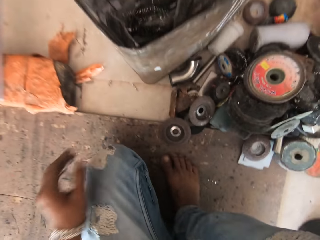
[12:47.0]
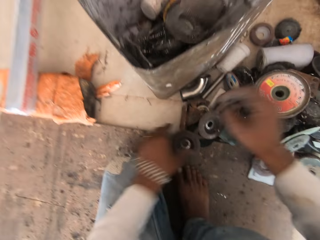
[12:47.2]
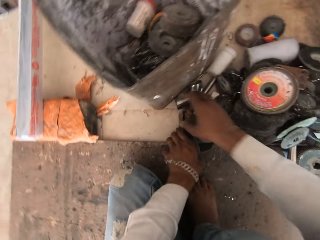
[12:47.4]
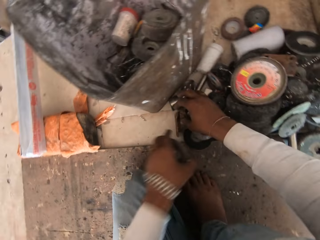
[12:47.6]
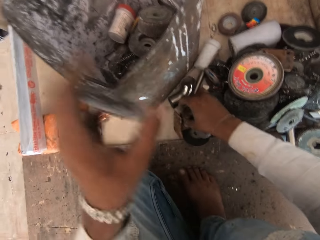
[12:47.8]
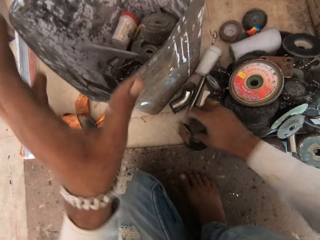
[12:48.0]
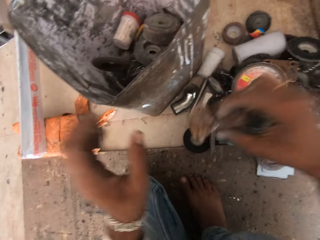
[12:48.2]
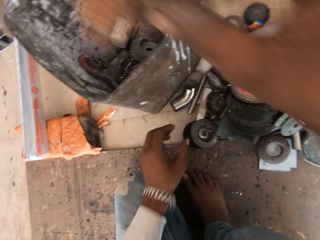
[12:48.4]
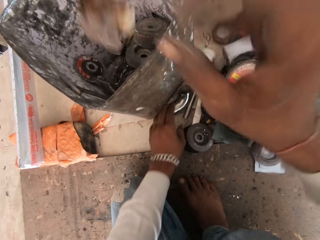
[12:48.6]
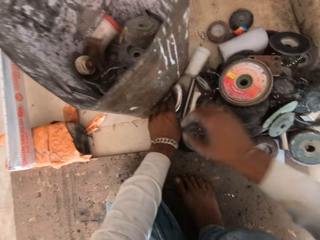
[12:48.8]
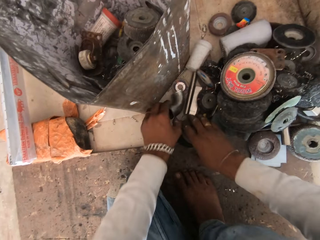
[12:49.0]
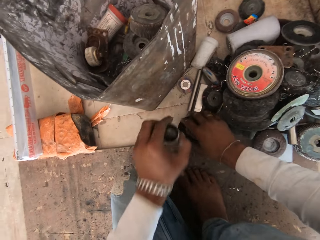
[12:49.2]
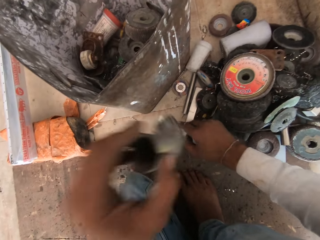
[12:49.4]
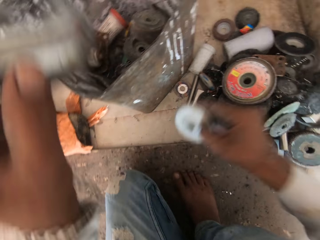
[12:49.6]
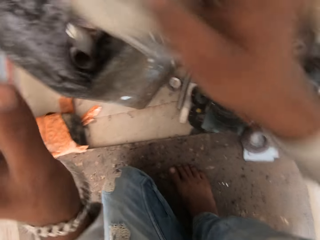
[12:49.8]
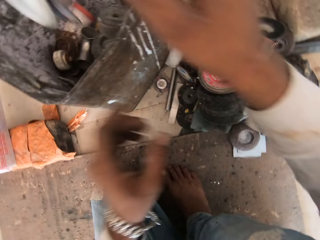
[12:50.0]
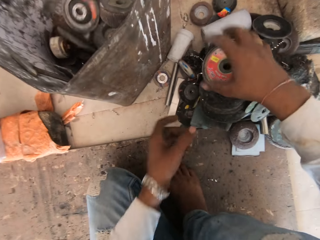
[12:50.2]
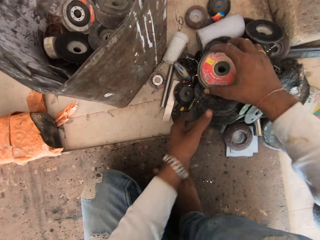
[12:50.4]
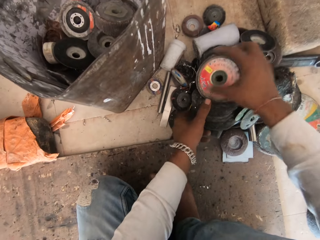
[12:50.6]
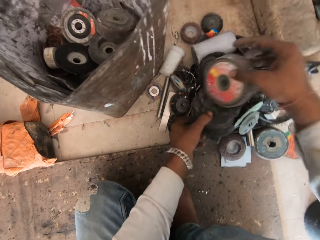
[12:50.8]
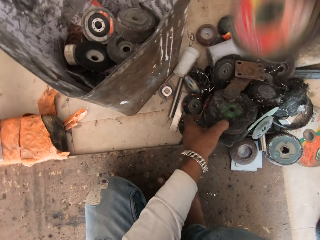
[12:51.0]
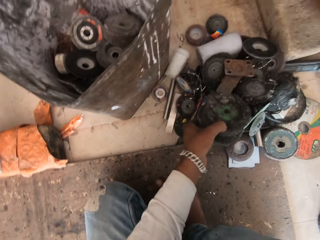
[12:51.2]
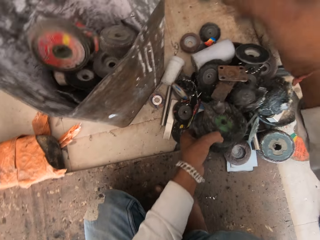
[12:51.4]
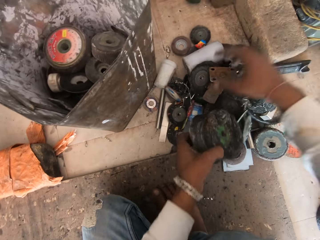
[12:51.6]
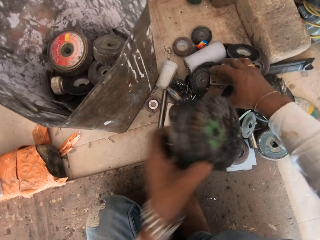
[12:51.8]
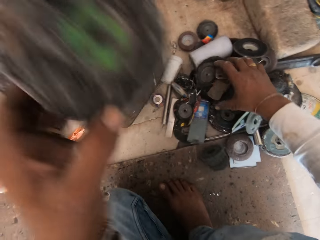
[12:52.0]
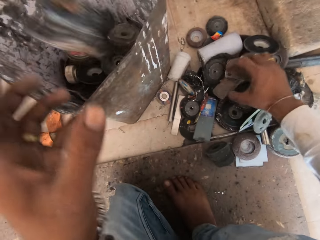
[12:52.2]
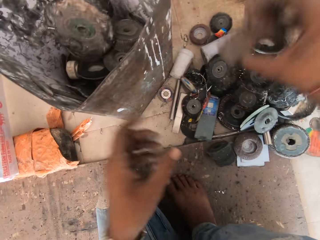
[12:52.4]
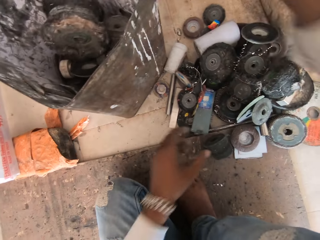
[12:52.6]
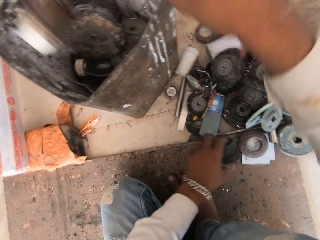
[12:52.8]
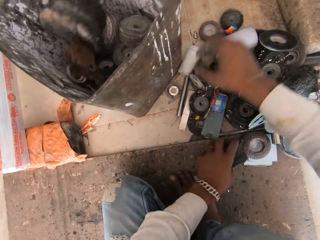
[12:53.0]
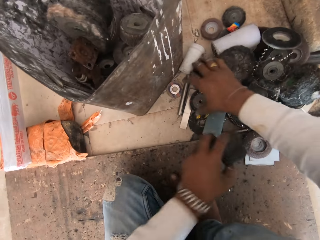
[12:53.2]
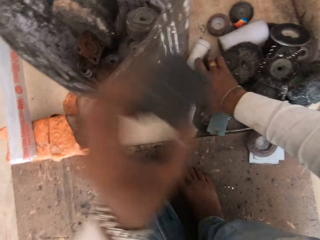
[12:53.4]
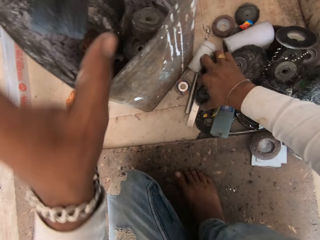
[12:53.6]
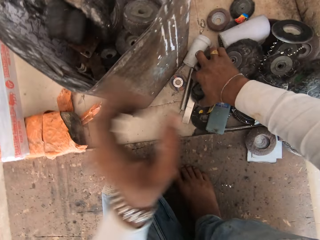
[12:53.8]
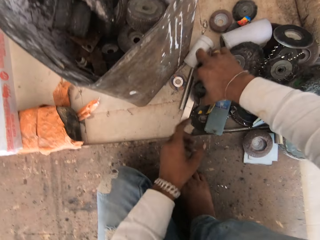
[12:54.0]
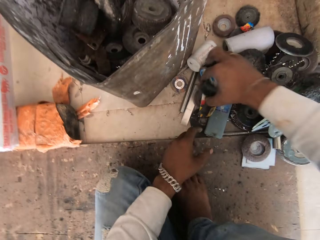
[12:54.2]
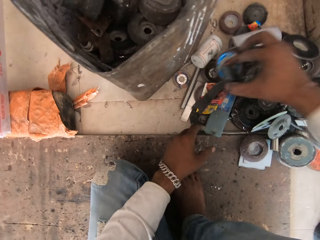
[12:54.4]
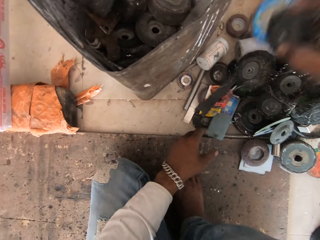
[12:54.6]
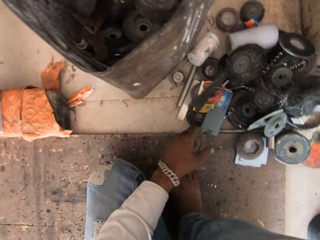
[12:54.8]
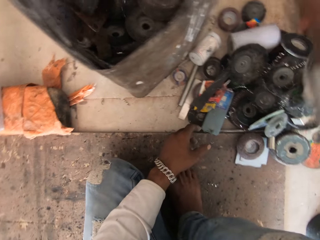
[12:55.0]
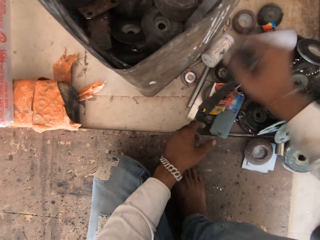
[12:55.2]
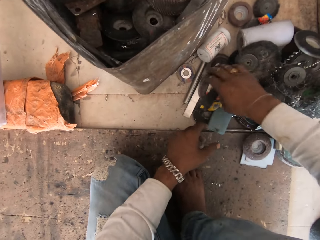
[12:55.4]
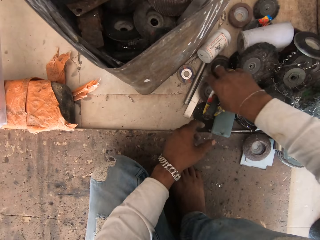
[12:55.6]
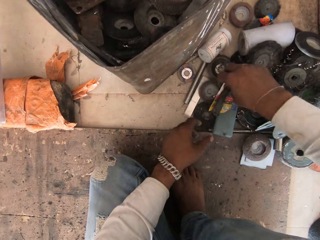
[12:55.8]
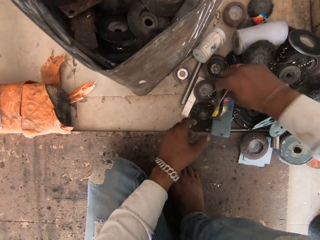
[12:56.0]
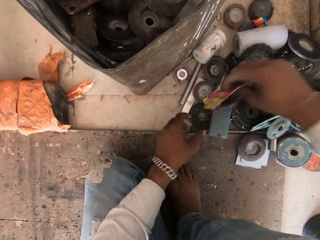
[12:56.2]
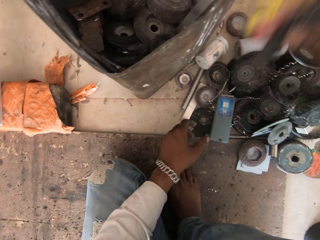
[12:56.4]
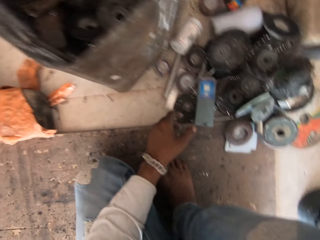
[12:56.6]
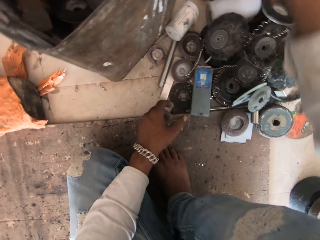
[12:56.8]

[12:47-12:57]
The camera wearer lifts a grinding disc. They put the grinding tools into the box. They lift grinding discs. They throw a grinding tool in the box. They throw grinding tools in the box.

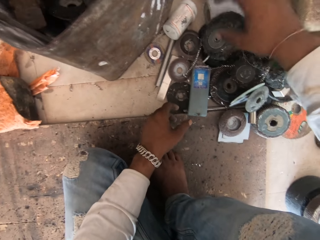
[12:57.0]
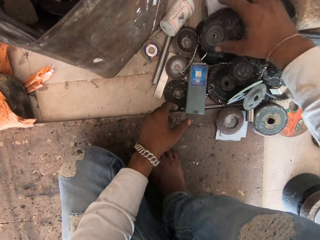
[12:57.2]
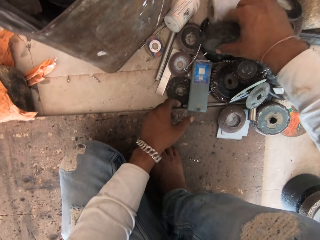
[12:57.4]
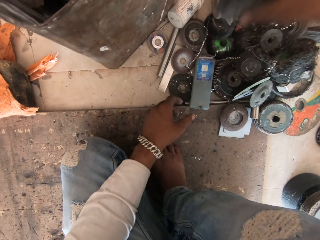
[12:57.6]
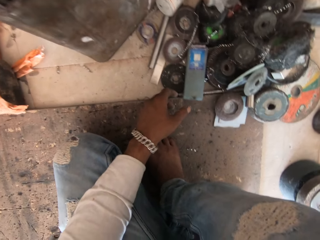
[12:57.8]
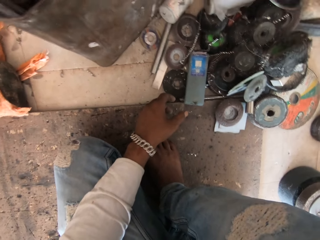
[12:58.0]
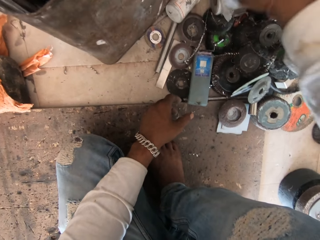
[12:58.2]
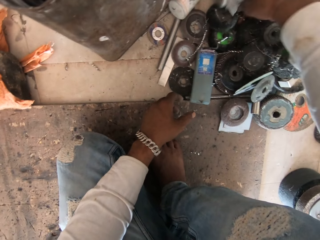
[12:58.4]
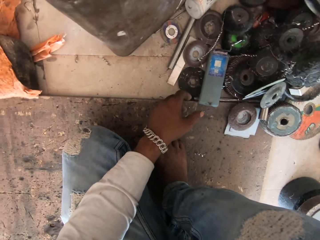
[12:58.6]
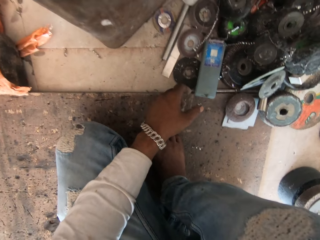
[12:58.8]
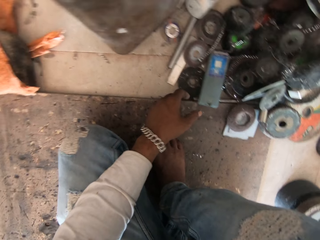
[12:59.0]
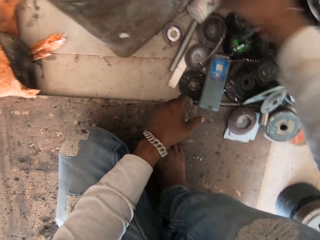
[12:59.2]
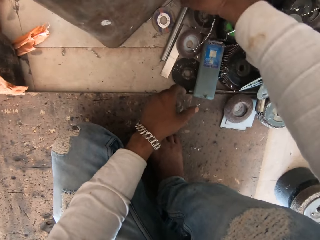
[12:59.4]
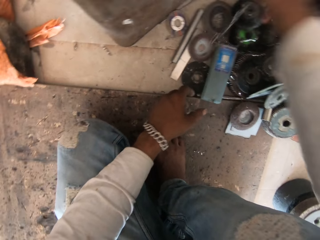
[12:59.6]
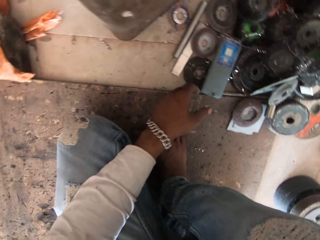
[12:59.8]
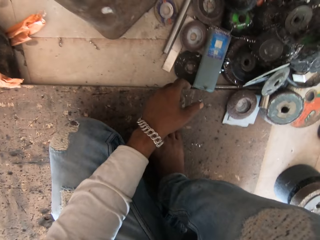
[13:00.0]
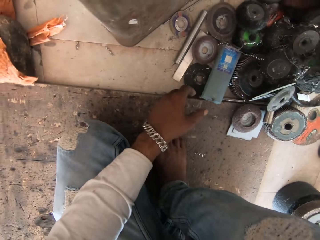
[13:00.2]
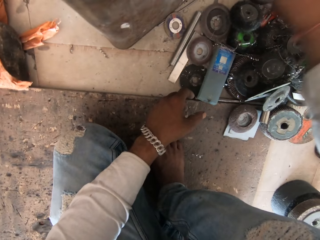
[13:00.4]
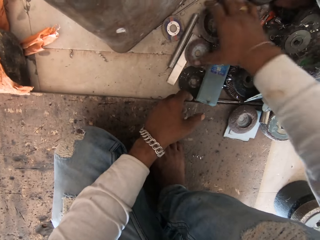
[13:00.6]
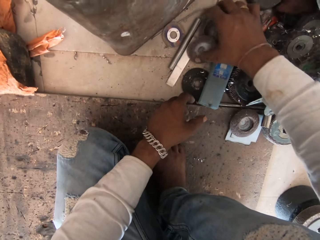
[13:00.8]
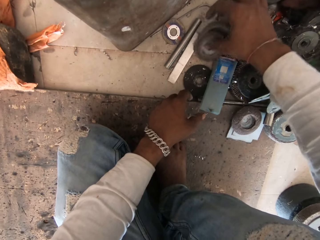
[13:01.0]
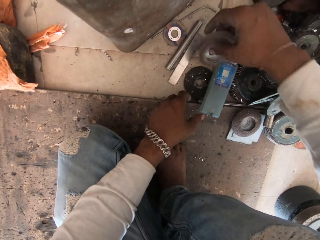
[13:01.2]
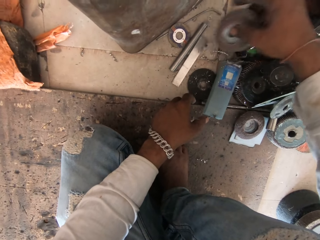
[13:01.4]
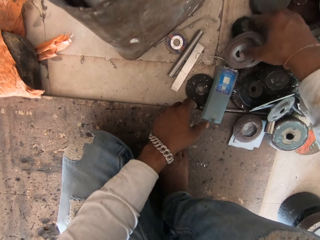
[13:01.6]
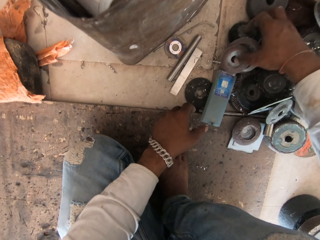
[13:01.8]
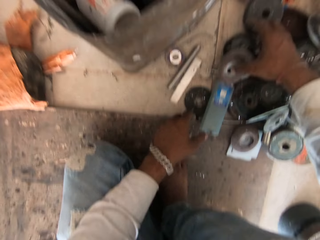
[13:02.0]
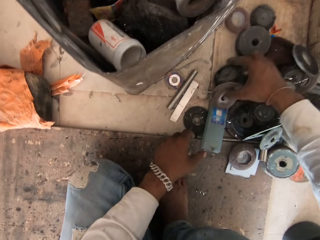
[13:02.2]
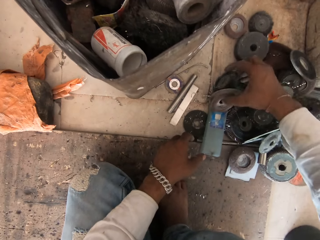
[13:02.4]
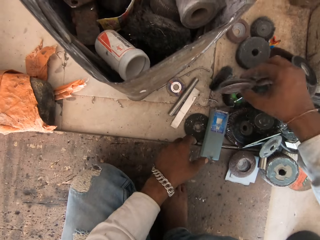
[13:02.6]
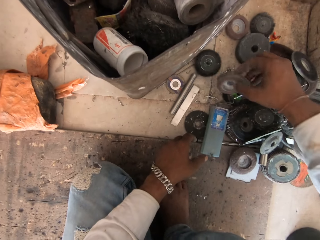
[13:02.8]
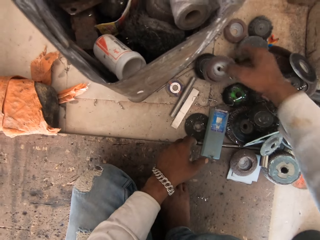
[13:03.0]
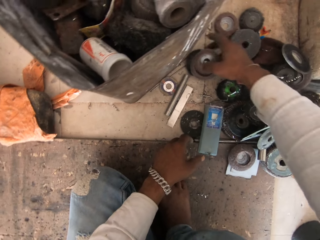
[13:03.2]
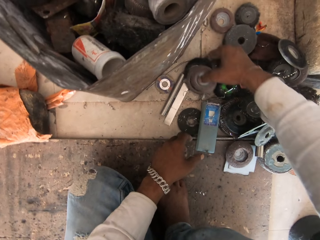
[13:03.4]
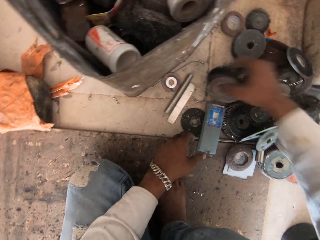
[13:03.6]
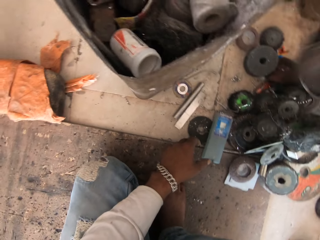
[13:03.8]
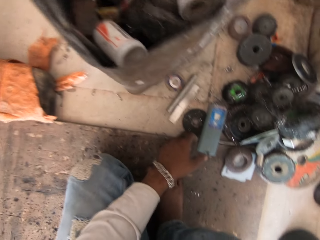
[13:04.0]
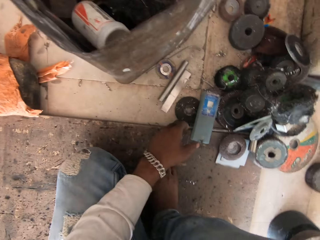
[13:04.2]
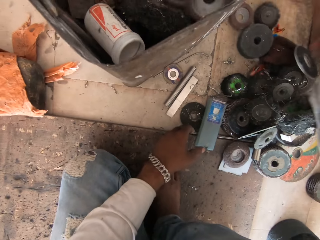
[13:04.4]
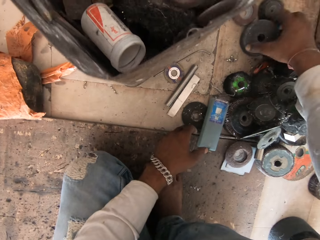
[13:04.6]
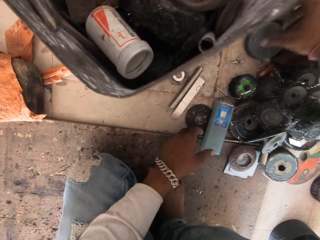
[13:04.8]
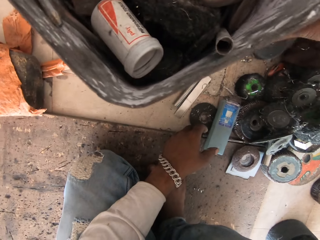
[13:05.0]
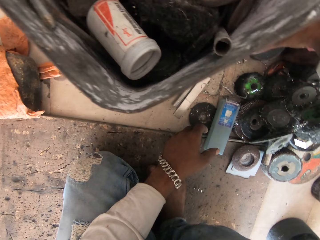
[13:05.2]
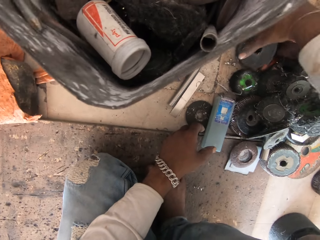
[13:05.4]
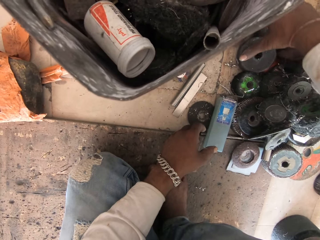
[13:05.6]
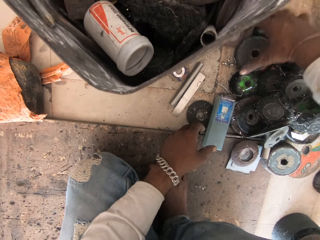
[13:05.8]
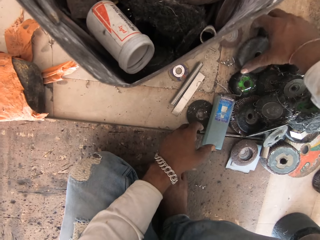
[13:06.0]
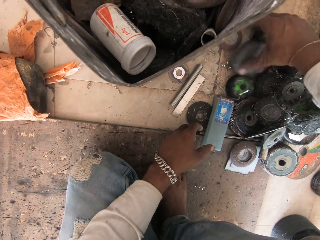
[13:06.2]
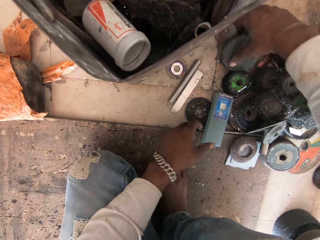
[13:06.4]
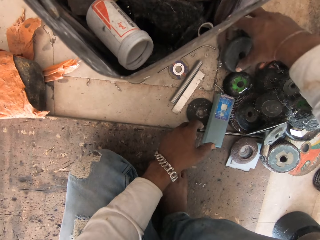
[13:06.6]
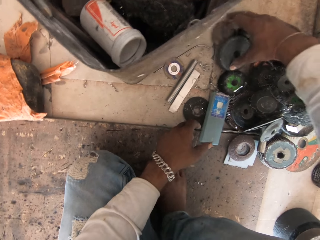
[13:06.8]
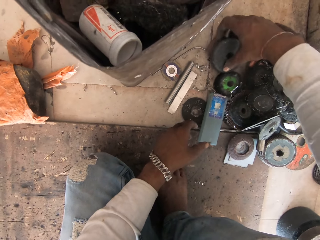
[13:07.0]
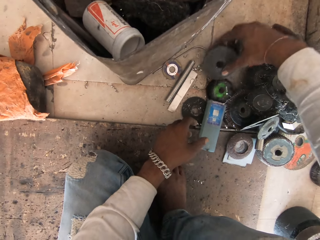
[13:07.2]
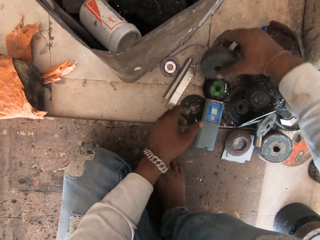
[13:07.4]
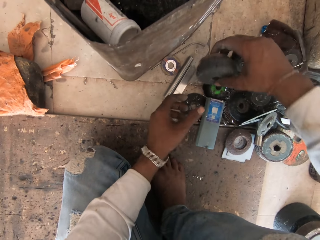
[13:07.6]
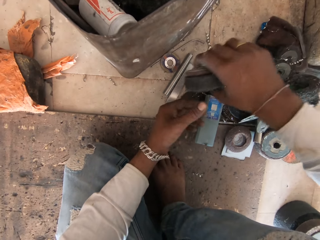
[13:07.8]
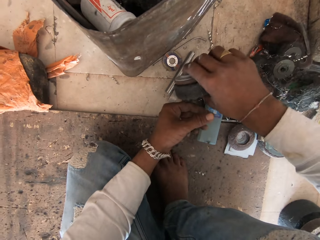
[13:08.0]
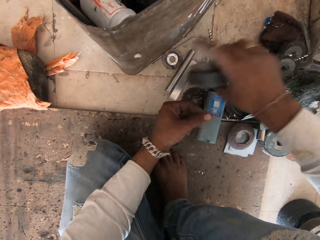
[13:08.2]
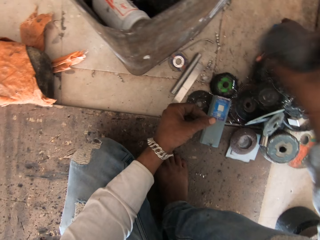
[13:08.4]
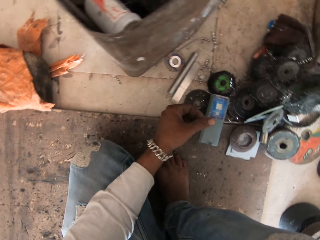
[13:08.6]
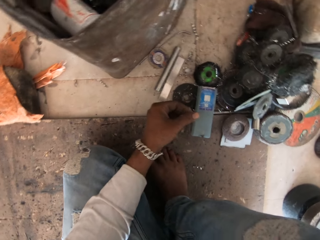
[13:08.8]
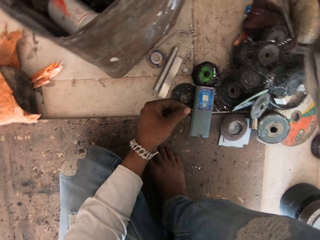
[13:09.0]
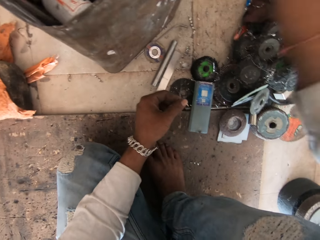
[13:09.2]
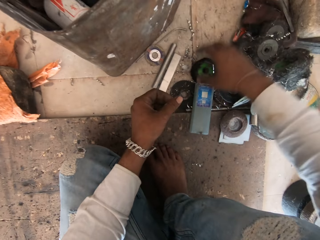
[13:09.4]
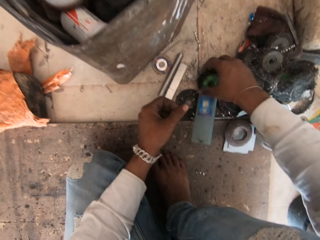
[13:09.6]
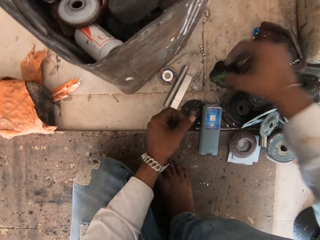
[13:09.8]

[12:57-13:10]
The camera wearer lifts a grinding tool. They throw the grinding tool in the box. They pick grinding discs from the ground. They throw the discs in the box. They pick a grinding disc from the ground.
